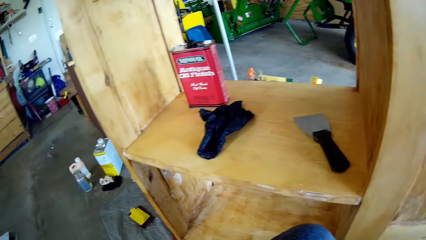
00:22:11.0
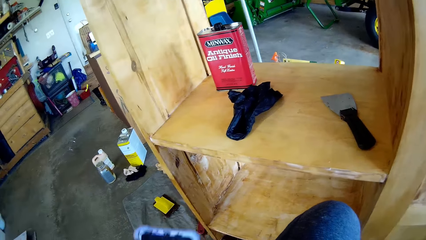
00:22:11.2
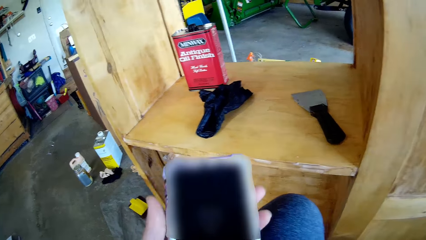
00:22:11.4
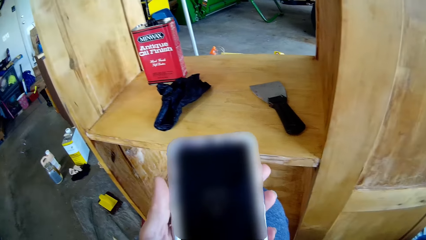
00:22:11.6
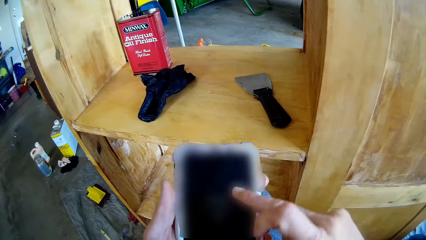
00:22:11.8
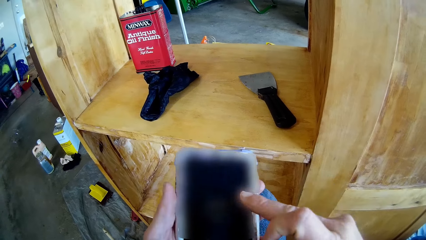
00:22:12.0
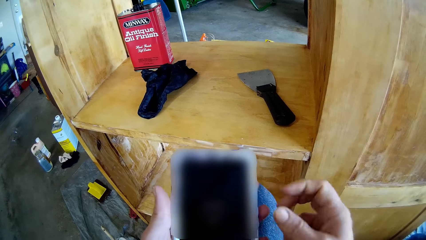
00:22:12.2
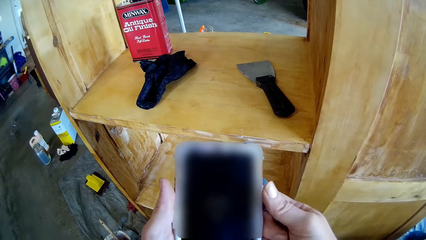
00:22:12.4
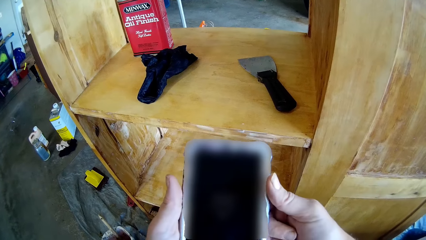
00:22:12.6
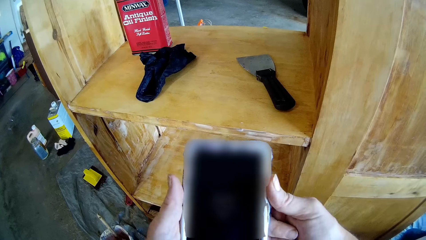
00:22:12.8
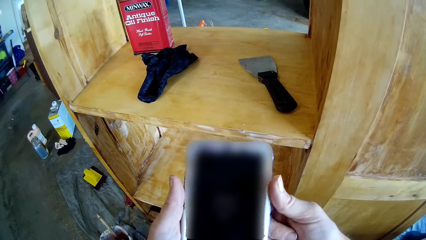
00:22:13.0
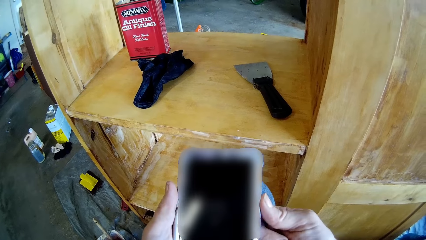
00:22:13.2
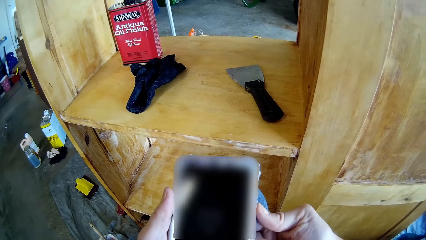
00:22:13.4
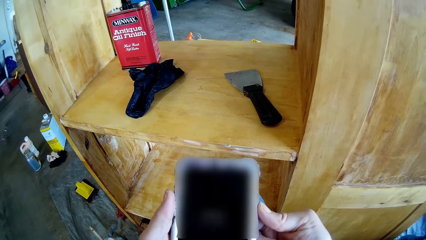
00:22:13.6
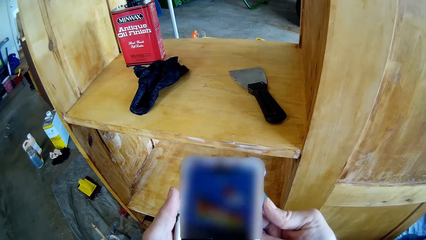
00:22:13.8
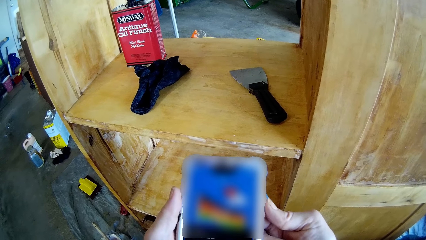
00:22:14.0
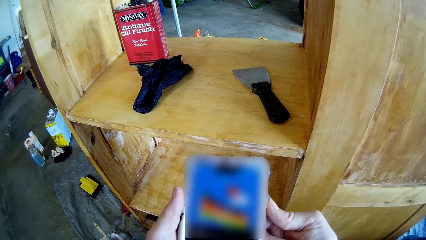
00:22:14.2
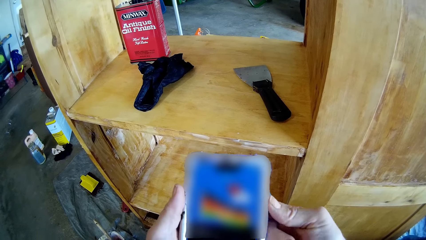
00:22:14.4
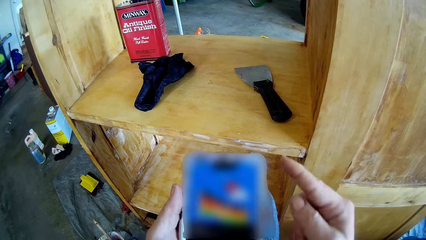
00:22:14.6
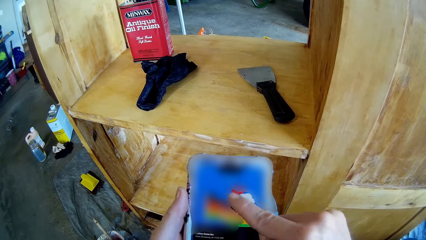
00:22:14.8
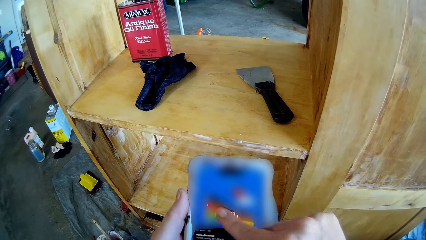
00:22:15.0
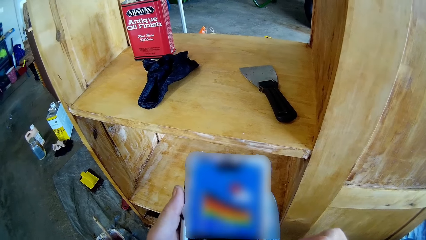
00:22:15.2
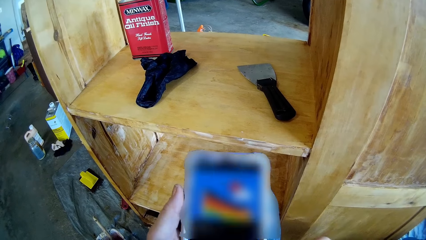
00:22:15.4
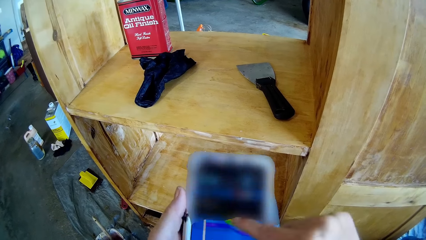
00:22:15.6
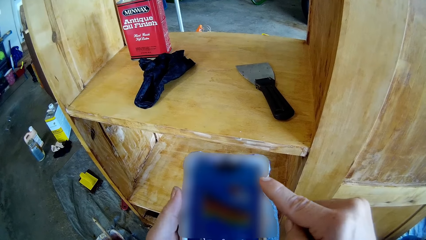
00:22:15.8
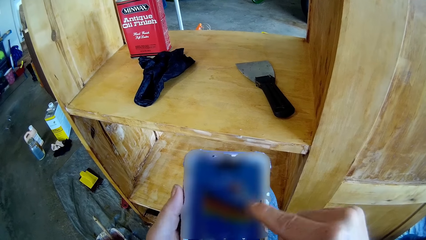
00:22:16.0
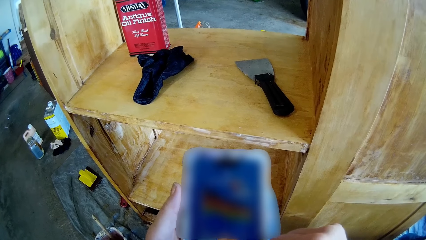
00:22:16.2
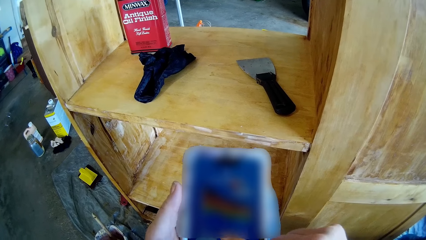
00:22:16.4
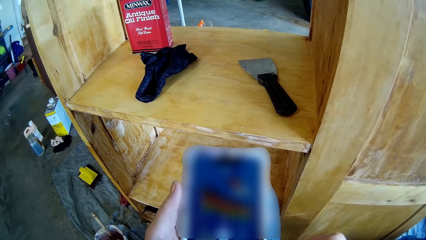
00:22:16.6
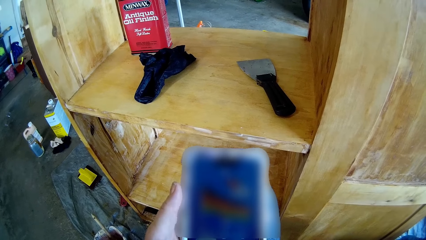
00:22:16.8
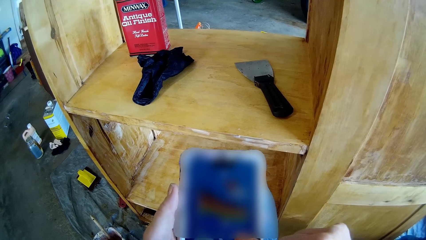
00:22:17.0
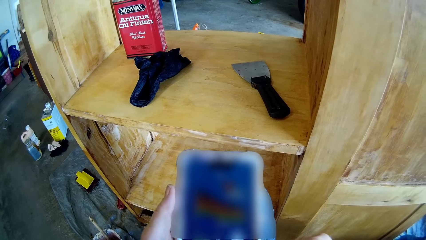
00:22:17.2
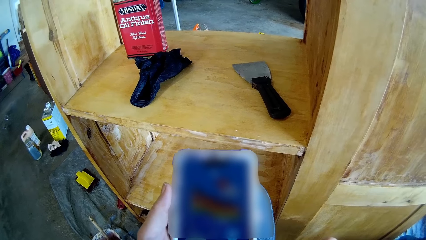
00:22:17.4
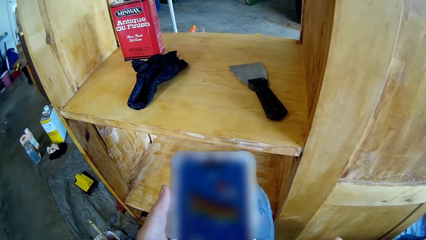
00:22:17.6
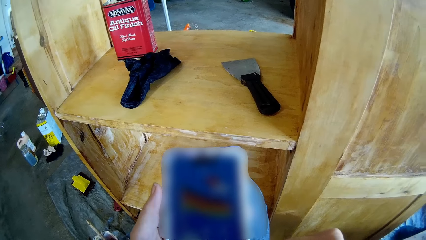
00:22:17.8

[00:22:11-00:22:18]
The camera wearer rubs the phone on her cloth. She operates the phone.

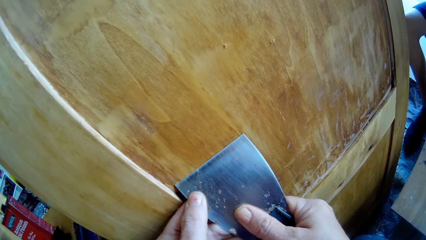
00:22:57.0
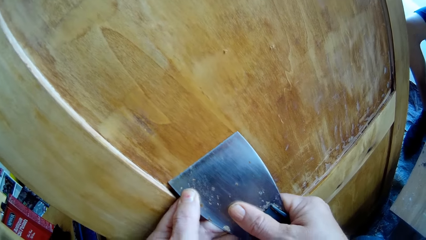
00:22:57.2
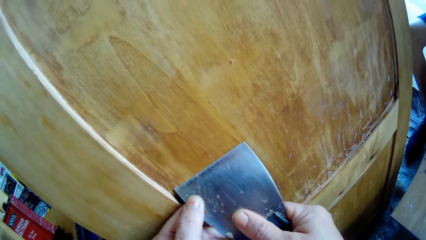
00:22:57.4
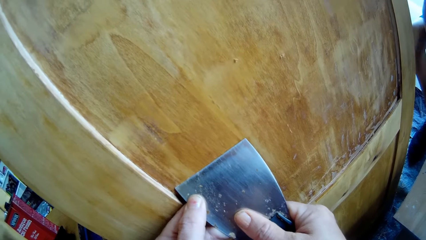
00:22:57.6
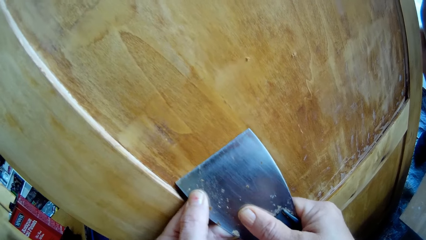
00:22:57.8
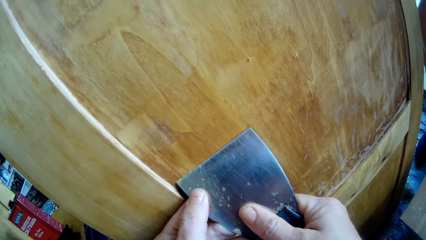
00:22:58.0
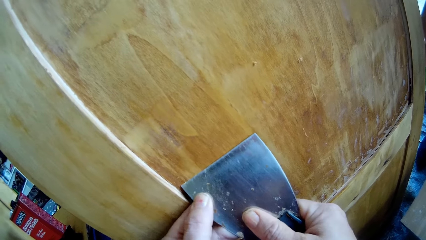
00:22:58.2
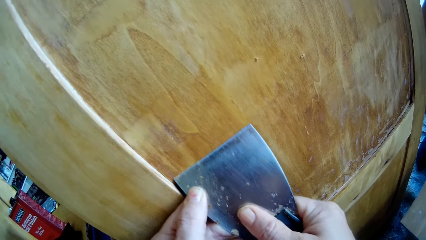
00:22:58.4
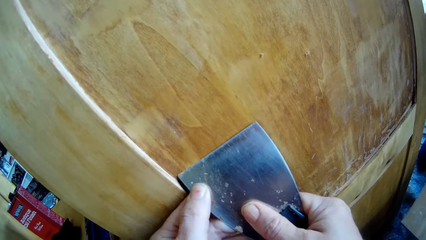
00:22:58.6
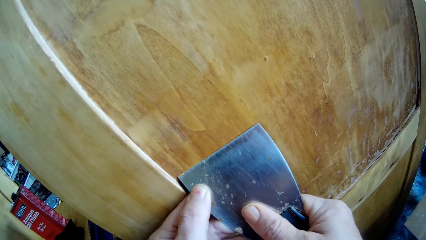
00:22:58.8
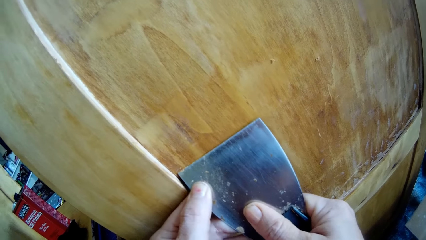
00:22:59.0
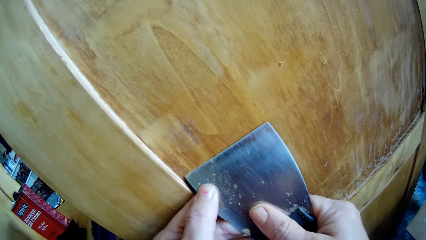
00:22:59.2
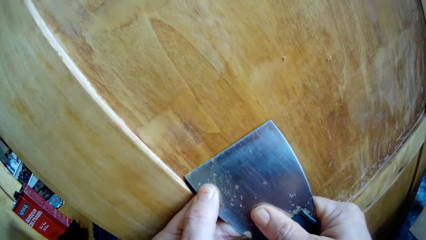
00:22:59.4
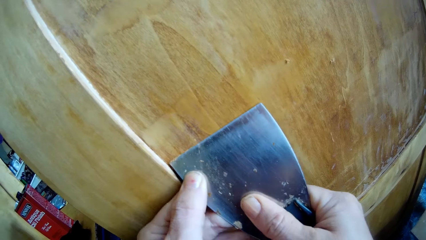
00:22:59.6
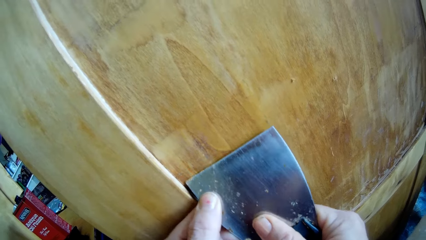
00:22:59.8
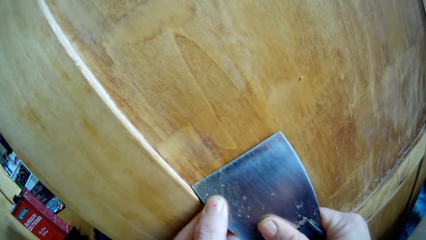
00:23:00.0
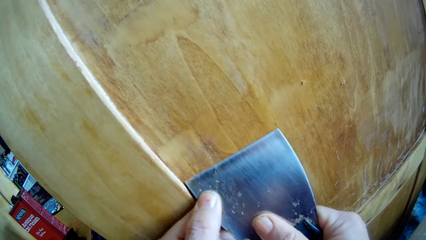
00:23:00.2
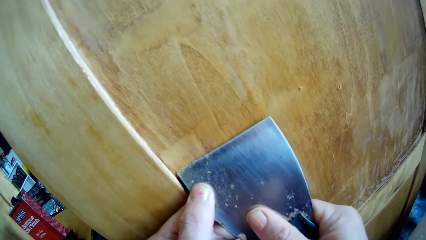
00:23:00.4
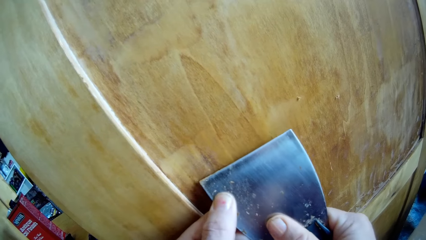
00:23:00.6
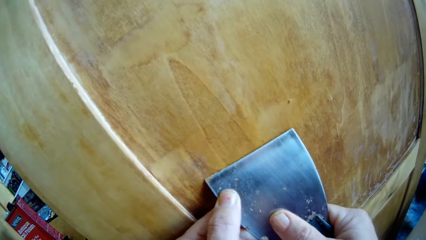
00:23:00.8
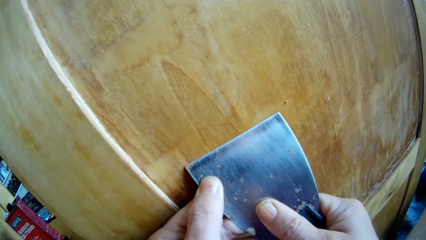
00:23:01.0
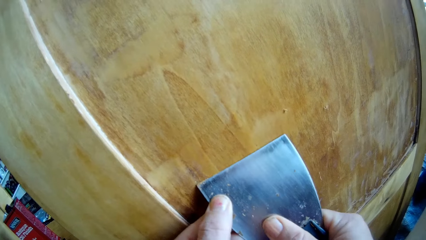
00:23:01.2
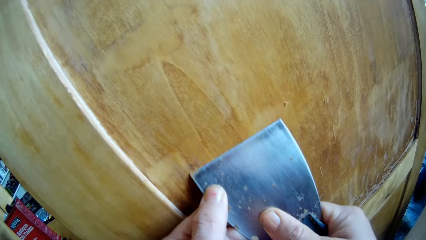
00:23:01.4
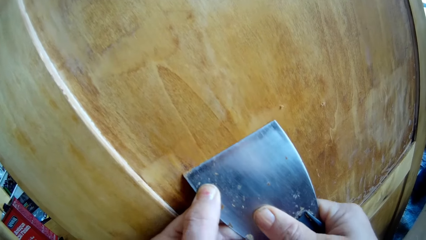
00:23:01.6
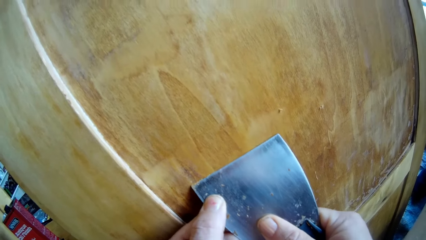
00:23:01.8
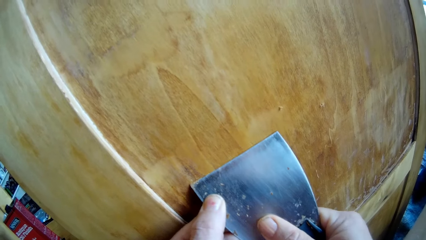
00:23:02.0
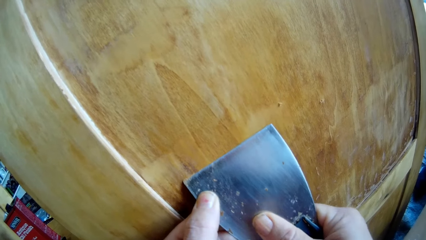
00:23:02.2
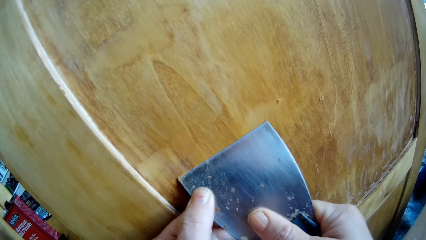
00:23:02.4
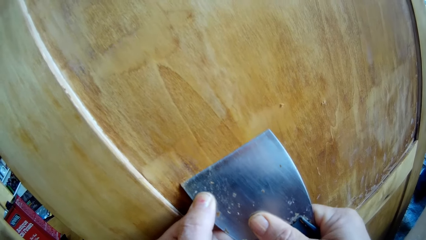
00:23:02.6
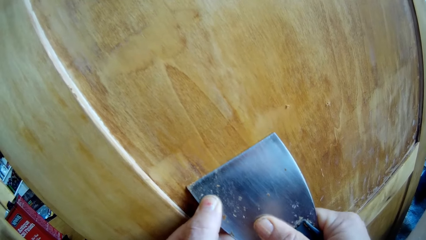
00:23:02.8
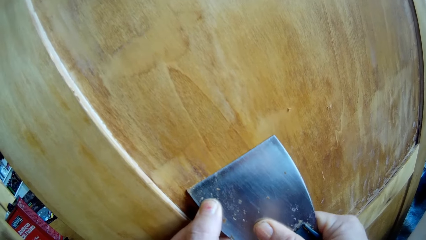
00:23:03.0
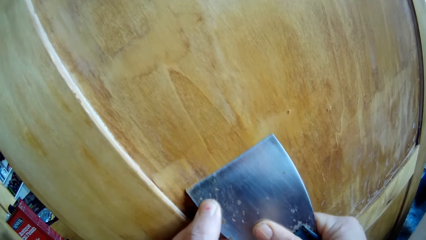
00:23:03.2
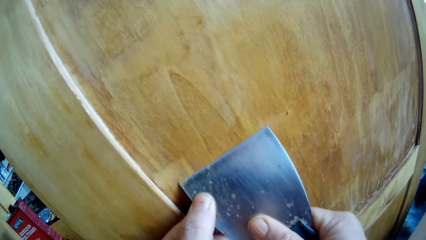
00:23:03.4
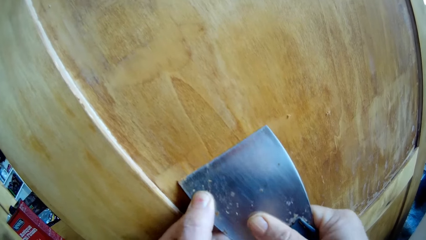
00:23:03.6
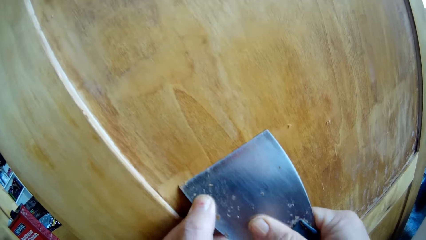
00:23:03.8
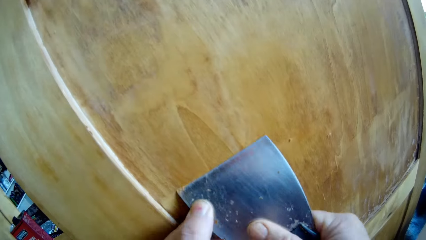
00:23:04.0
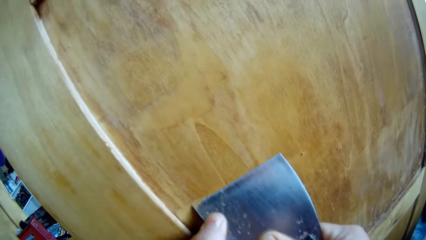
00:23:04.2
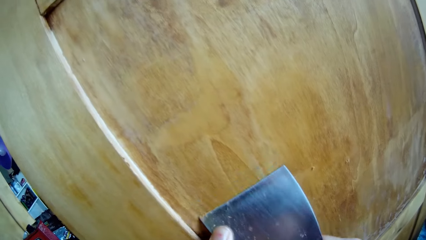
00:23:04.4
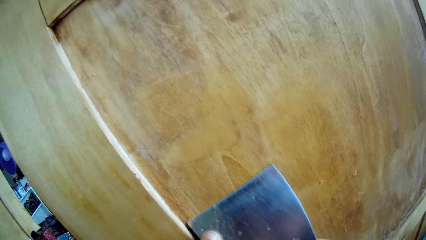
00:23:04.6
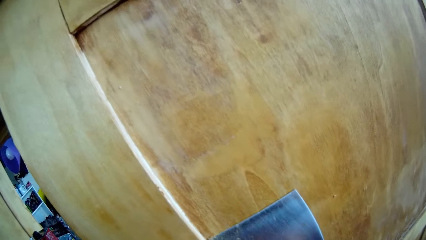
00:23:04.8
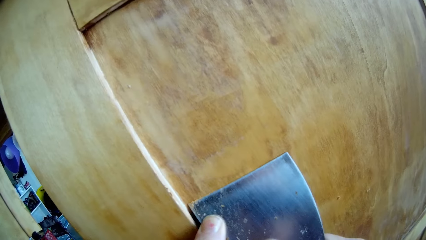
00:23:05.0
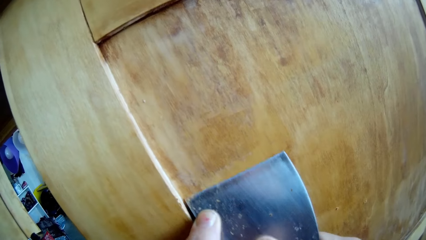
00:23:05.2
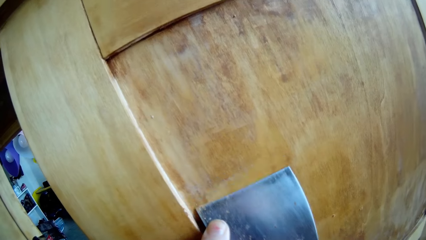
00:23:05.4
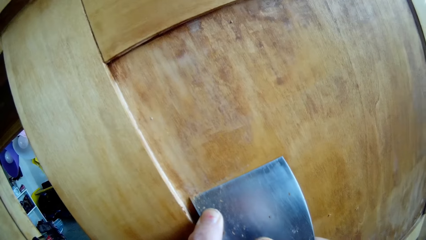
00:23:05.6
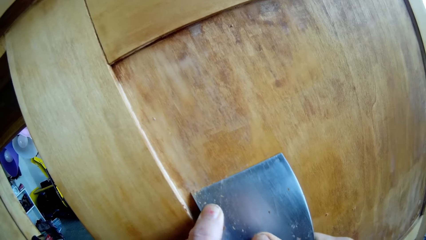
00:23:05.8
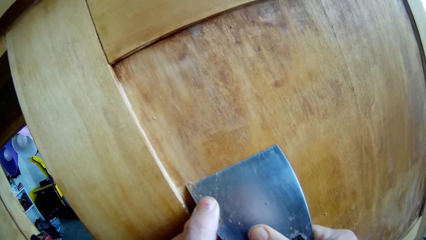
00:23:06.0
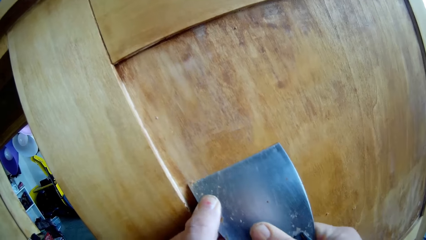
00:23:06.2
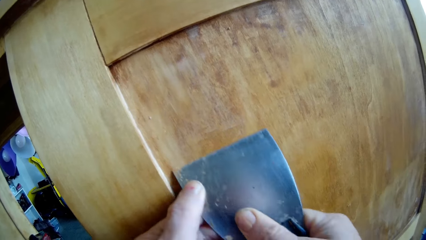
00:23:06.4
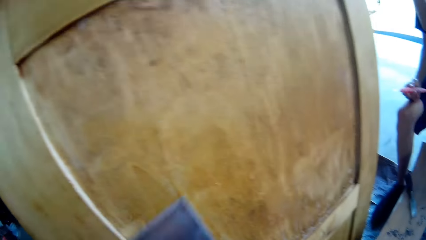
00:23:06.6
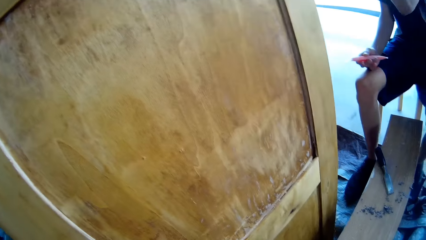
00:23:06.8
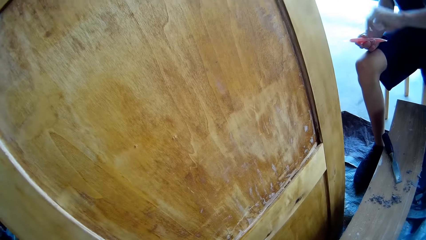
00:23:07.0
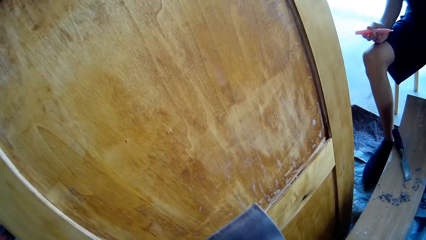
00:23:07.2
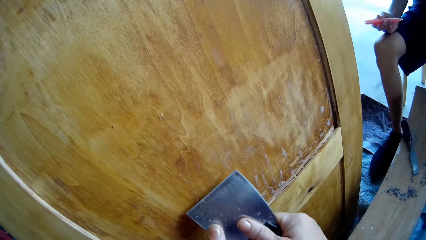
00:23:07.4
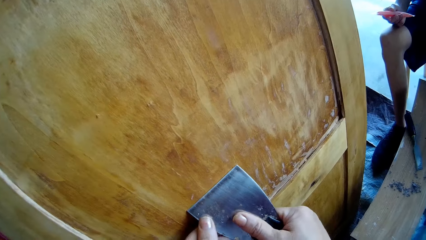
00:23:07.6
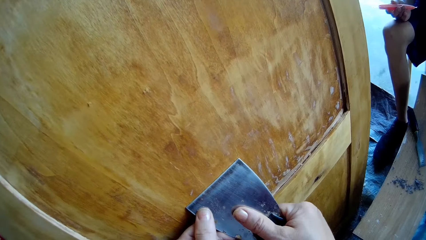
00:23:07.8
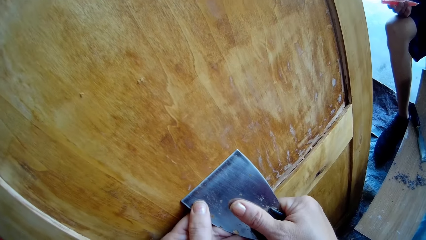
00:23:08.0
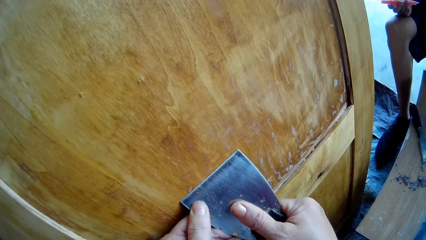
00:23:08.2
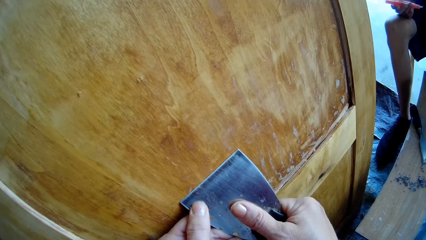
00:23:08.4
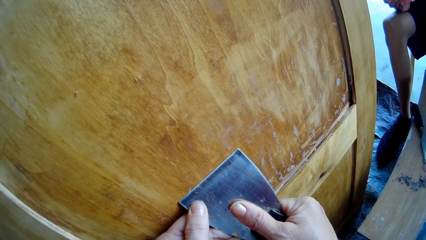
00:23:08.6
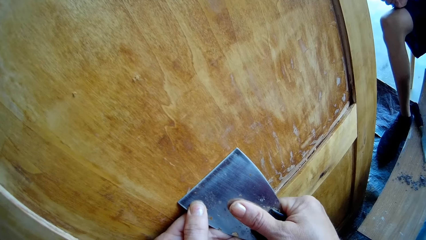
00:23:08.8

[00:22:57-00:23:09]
The camera wearer converses with a man. The man holds an ice pack in his hand. The camera wearer looks around. They scrape the stand with a putty knife.
